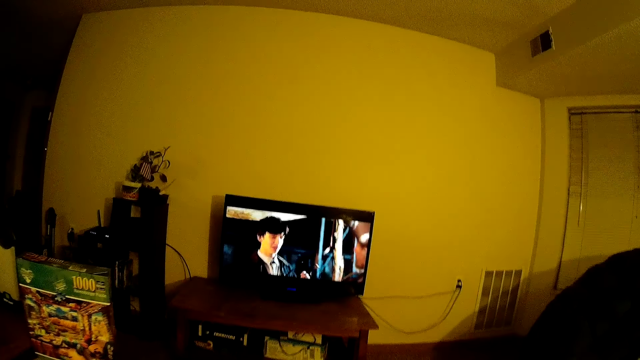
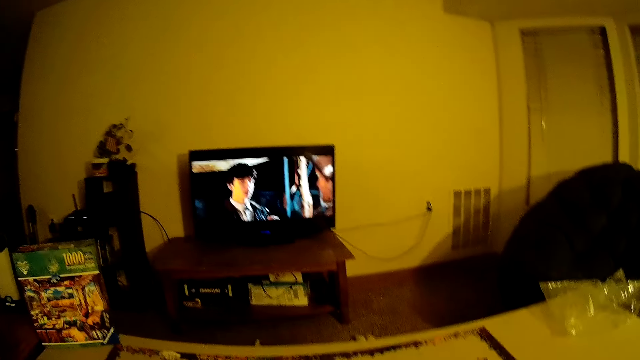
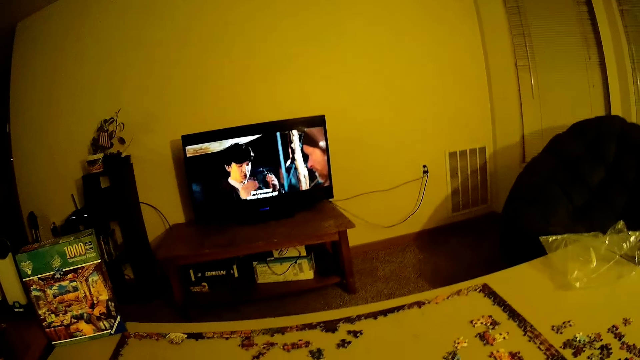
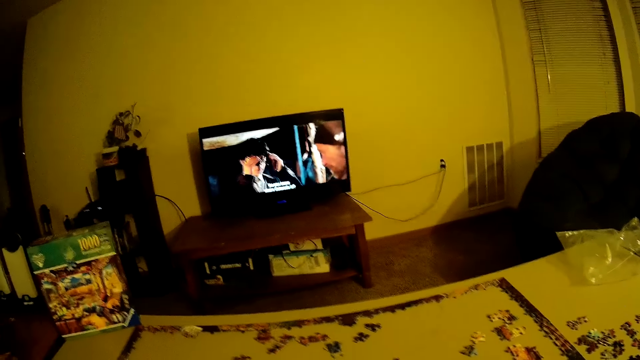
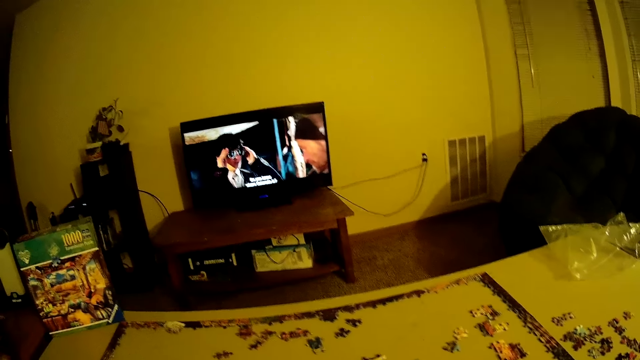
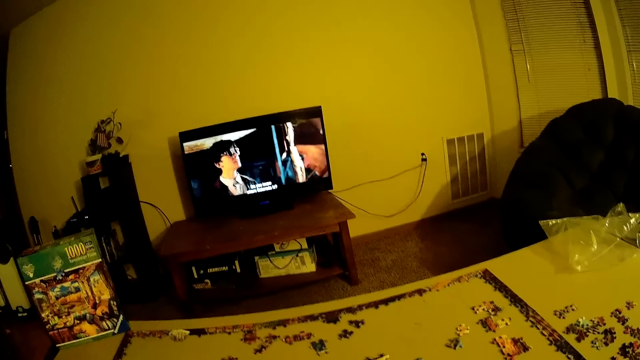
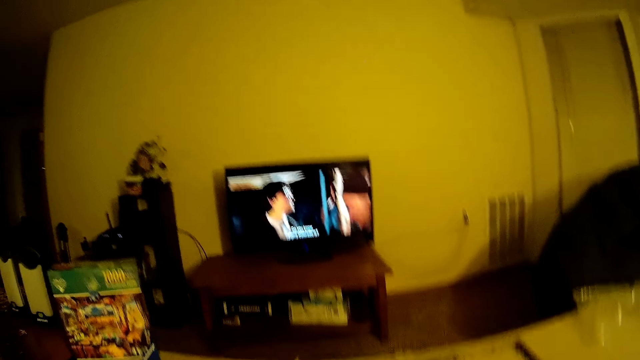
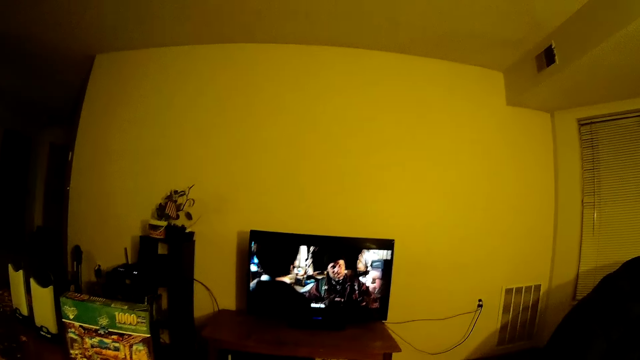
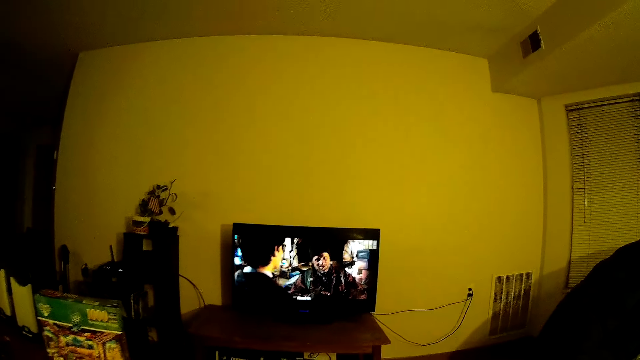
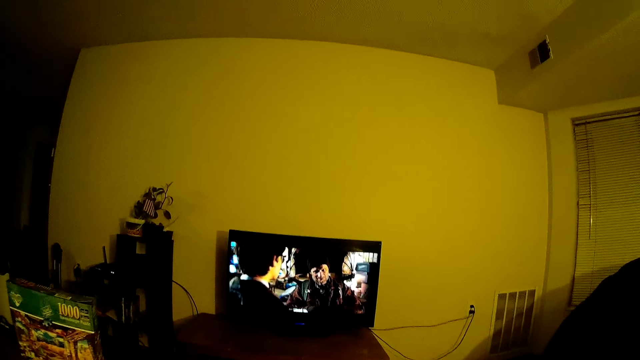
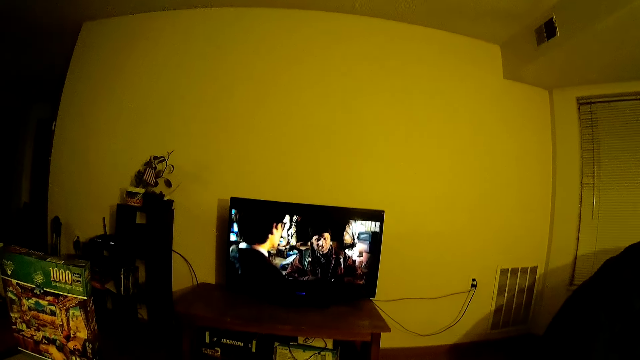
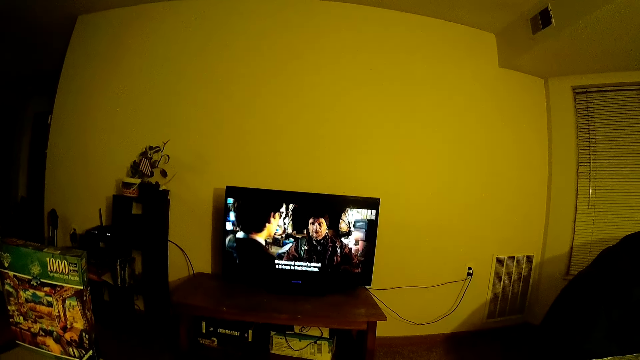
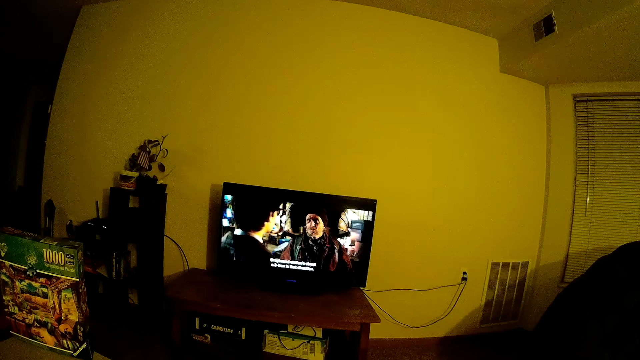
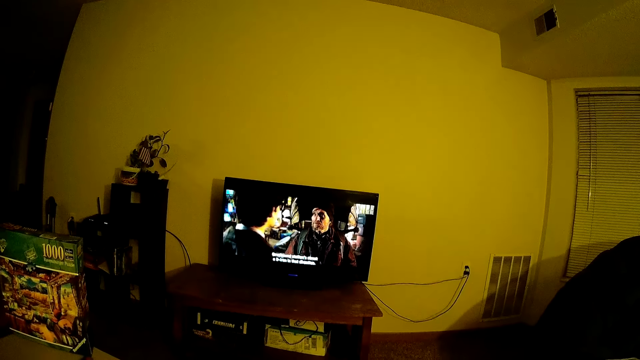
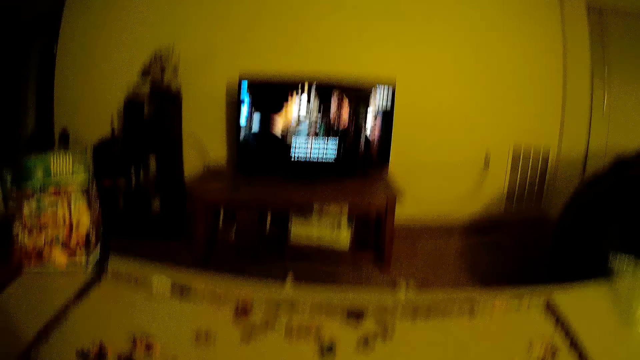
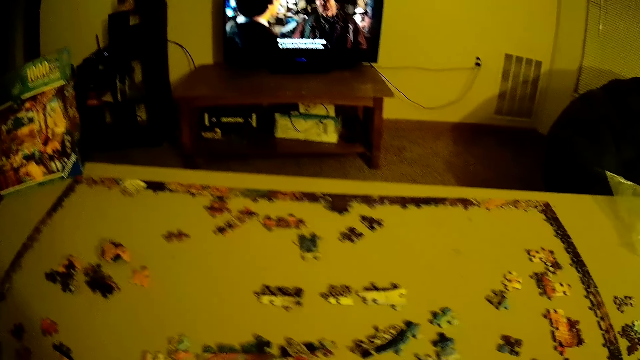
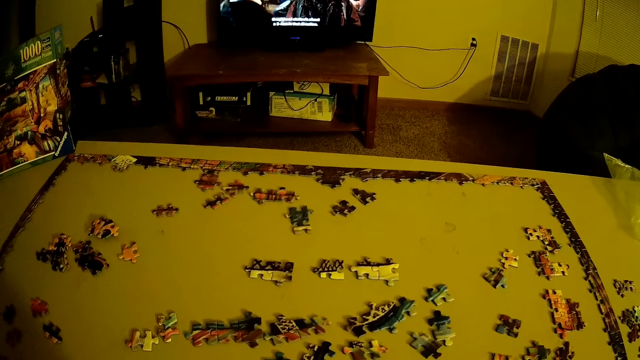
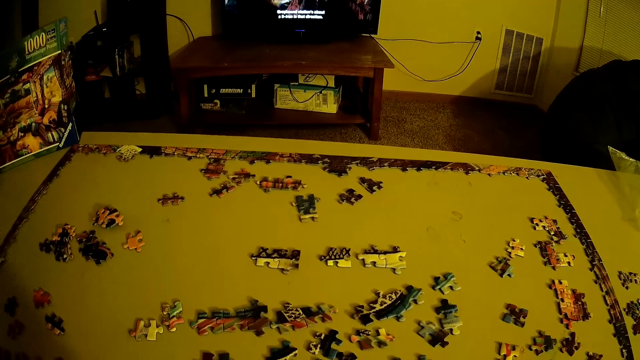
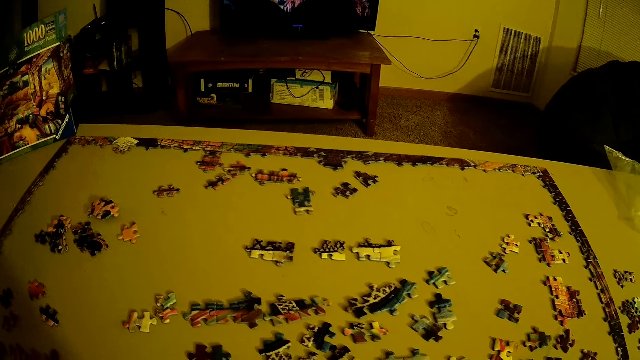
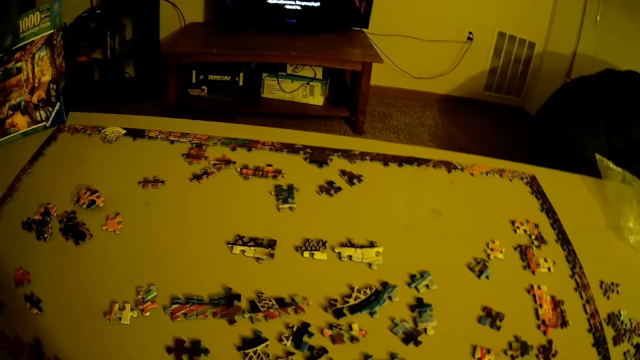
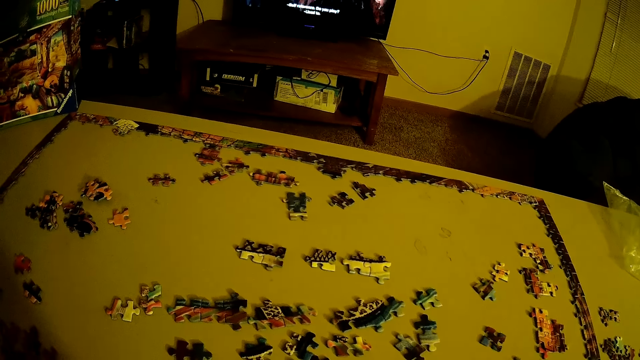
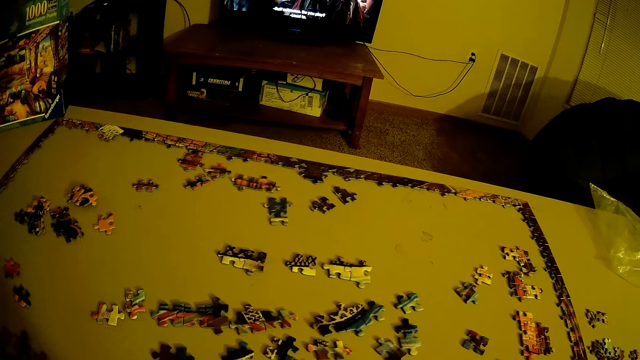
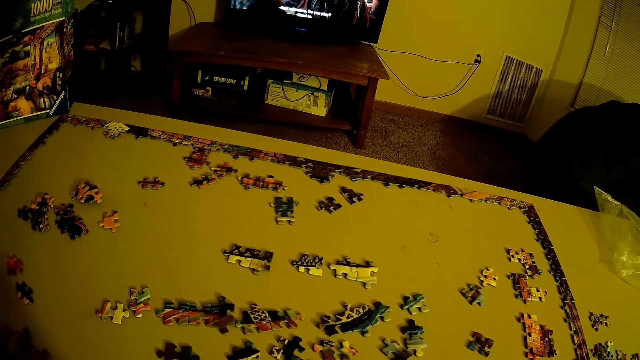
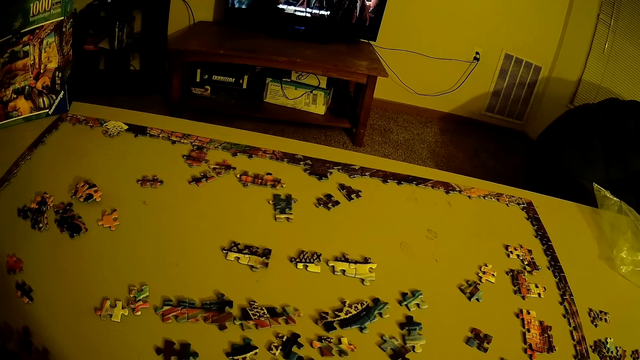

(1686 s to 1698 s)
The camera wearer looks at the puzzle.

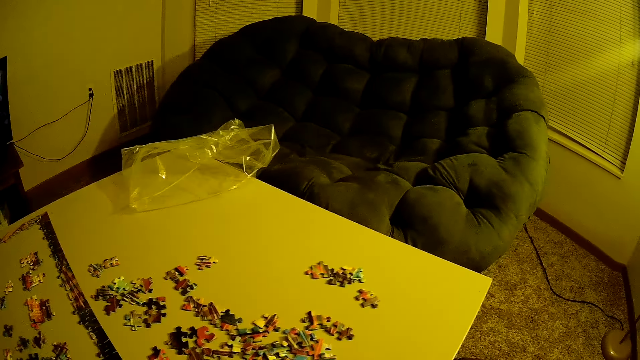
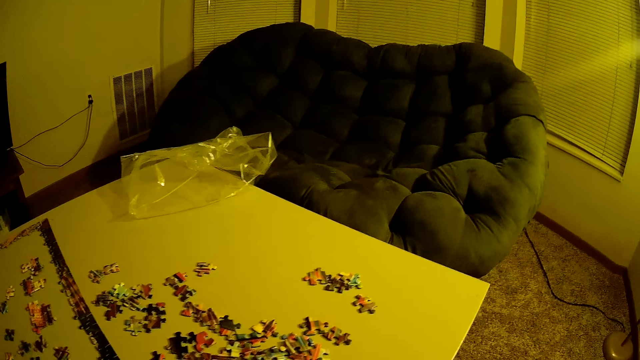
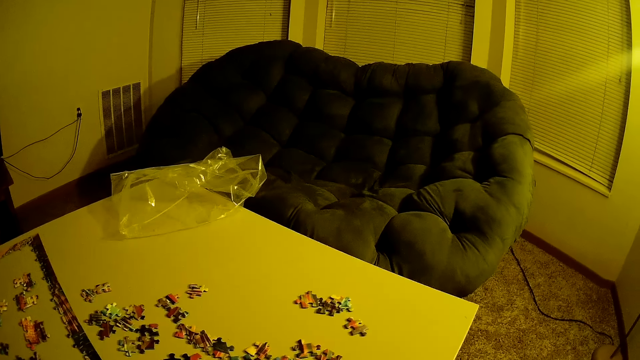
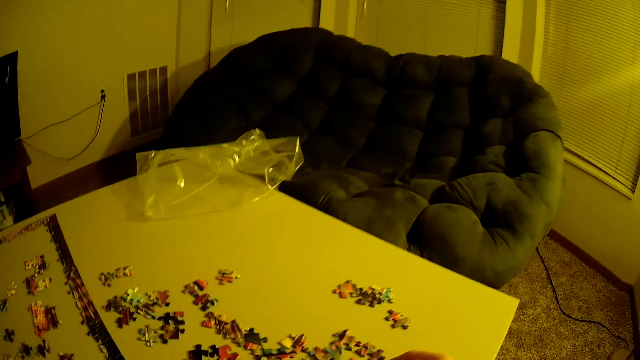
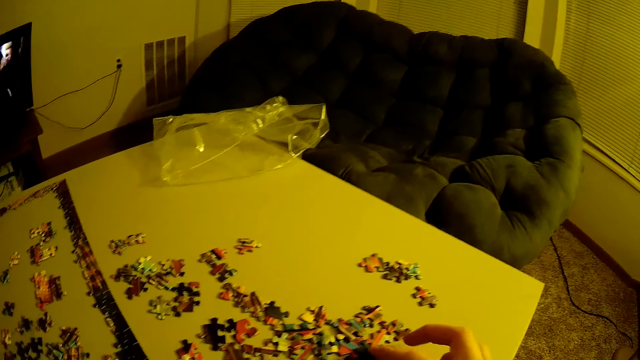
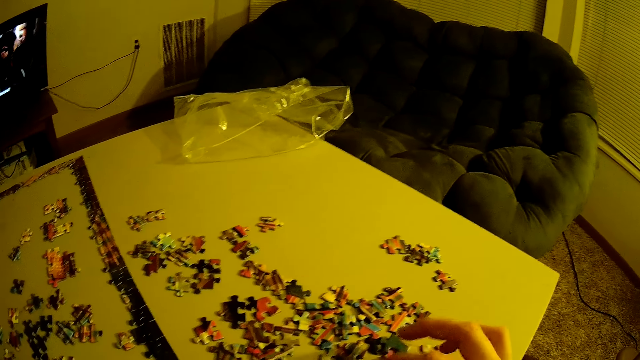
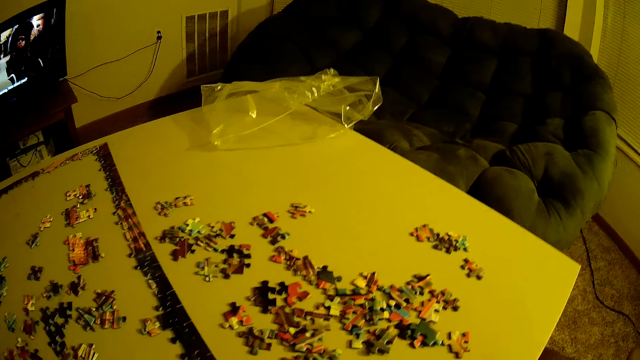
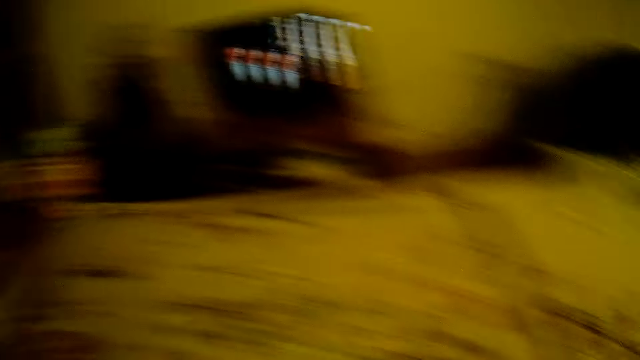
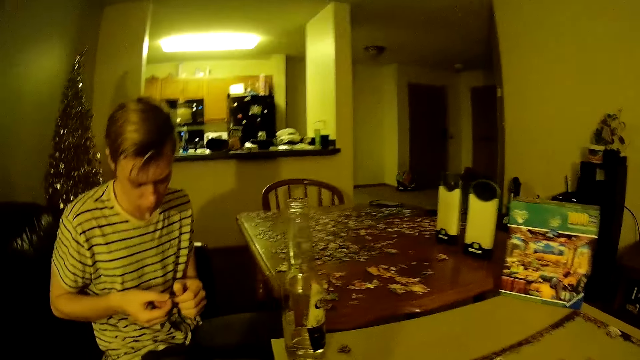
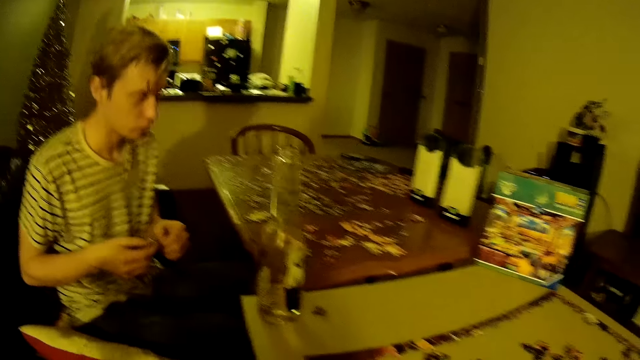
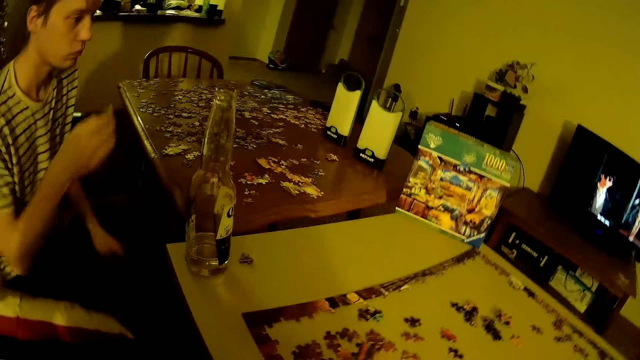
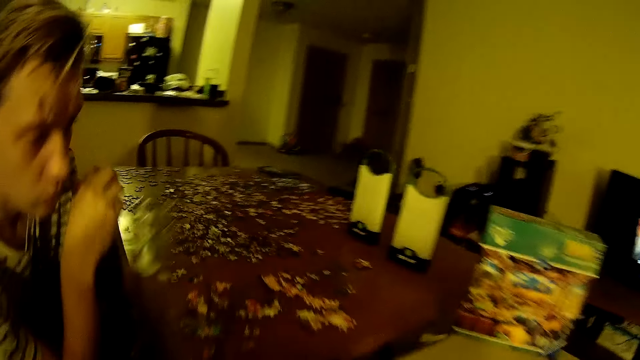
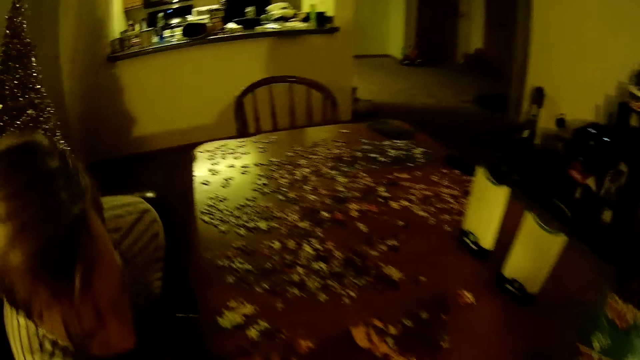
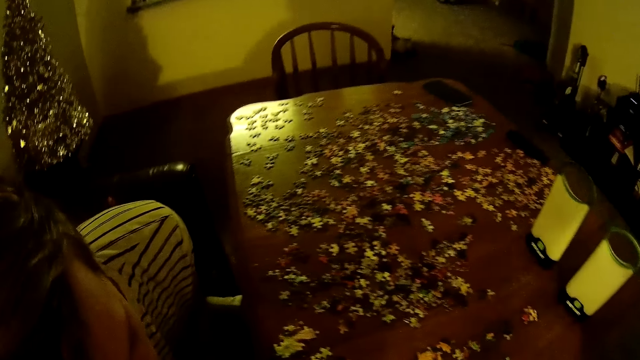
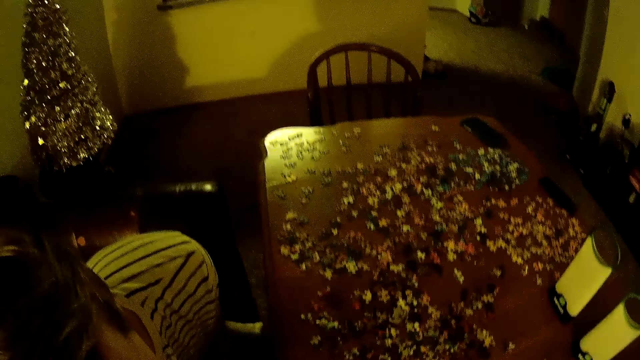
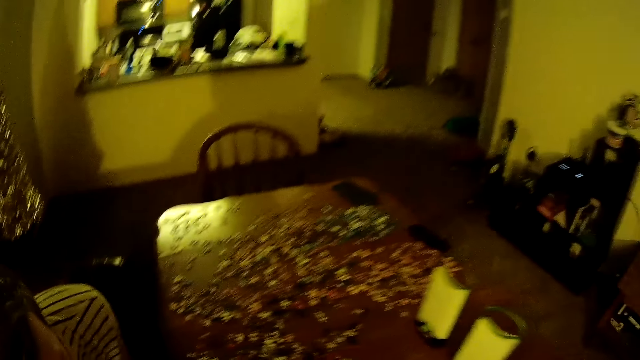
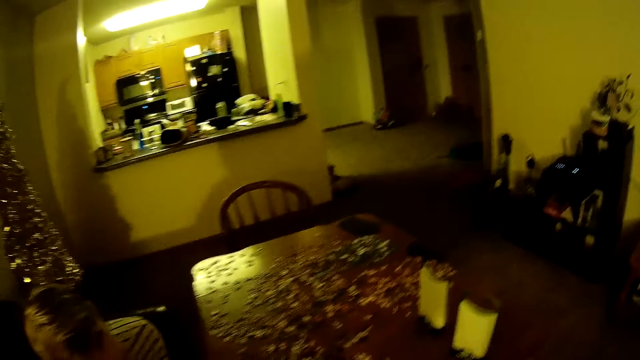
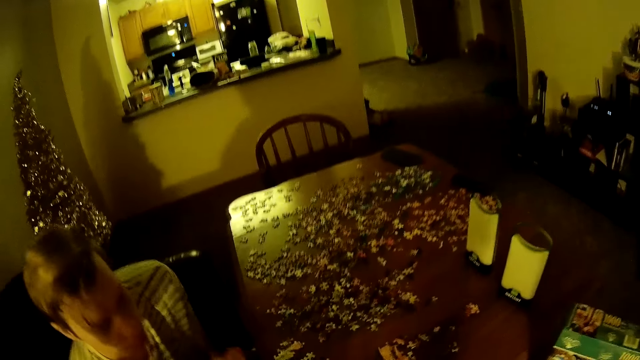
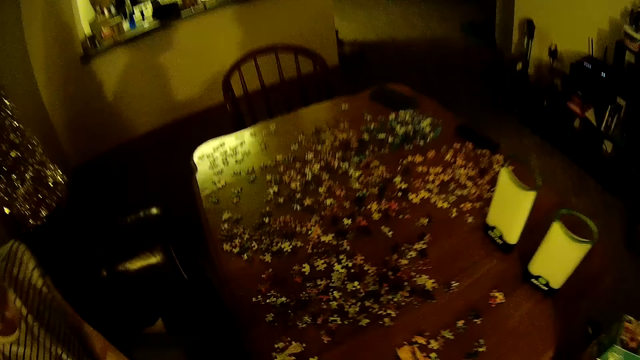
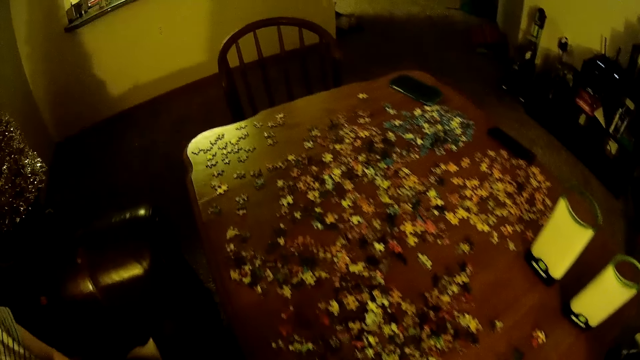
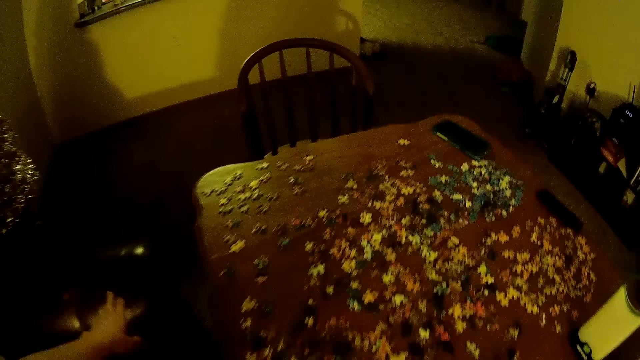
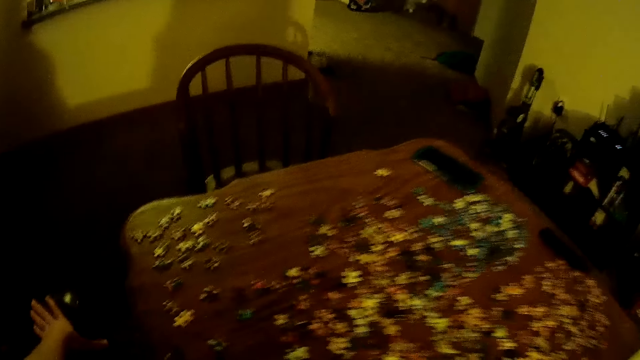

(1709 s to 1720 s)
The camera wearer searches the puzzle on the table. They arrange beads and walk around. A person arranges beads.
